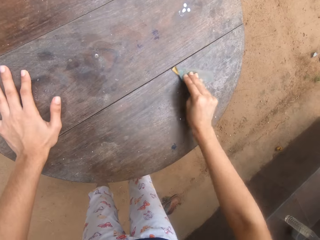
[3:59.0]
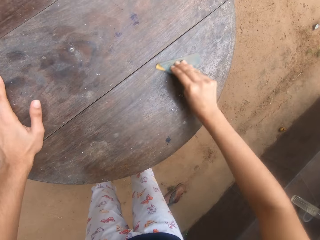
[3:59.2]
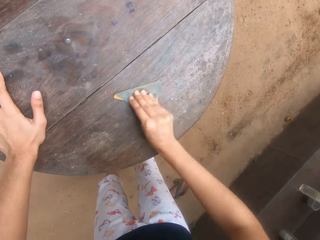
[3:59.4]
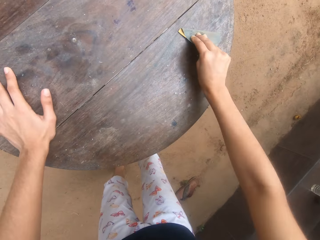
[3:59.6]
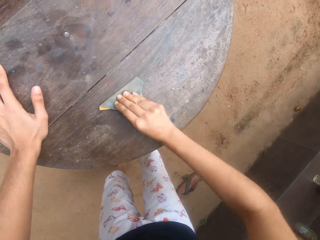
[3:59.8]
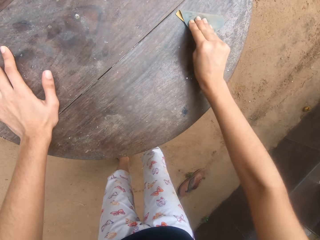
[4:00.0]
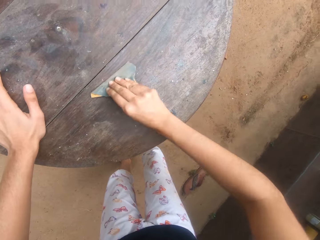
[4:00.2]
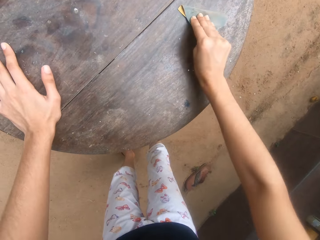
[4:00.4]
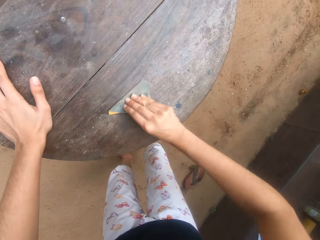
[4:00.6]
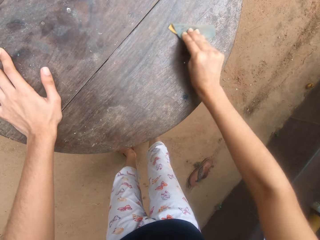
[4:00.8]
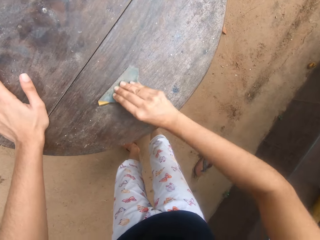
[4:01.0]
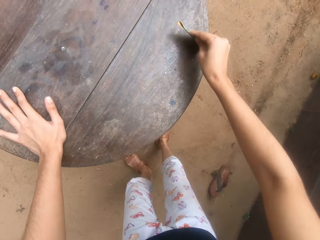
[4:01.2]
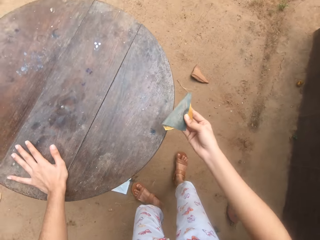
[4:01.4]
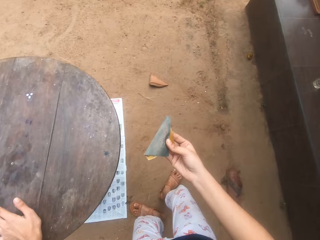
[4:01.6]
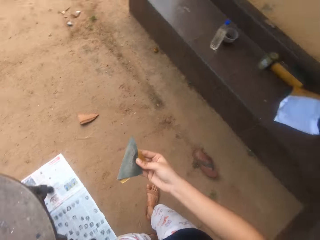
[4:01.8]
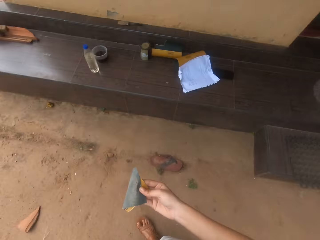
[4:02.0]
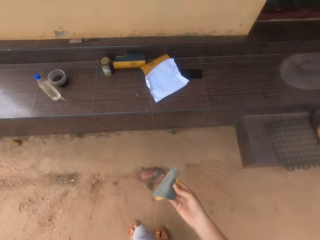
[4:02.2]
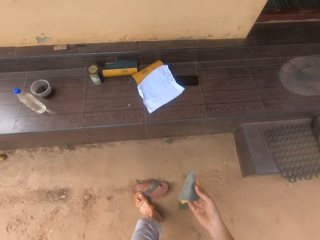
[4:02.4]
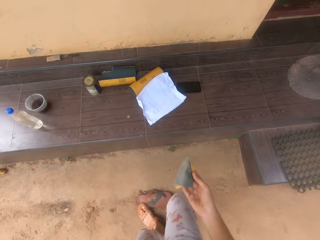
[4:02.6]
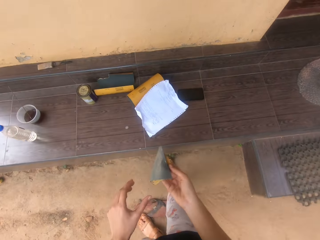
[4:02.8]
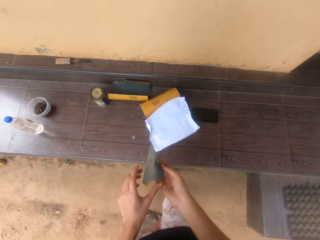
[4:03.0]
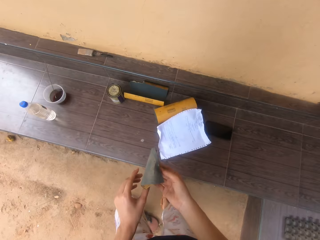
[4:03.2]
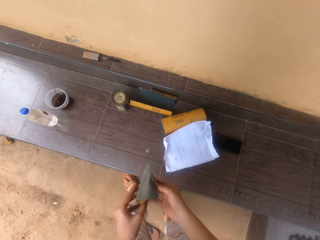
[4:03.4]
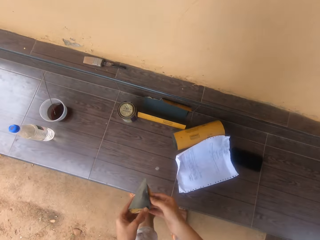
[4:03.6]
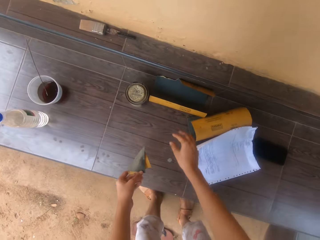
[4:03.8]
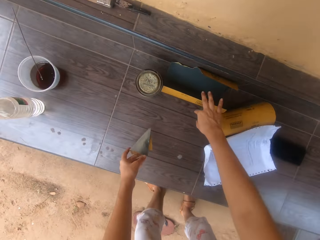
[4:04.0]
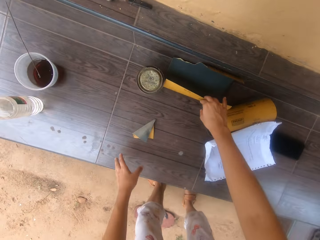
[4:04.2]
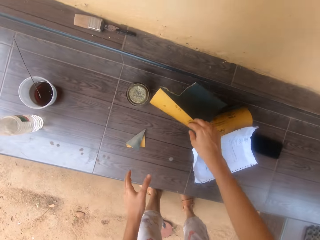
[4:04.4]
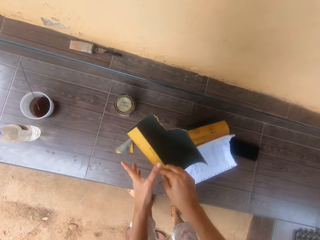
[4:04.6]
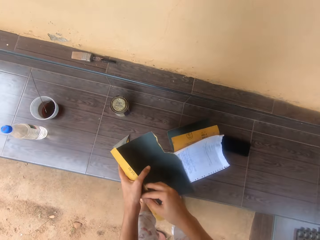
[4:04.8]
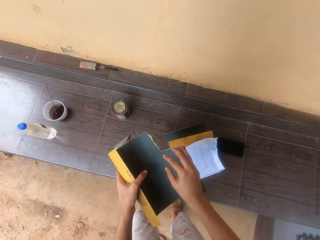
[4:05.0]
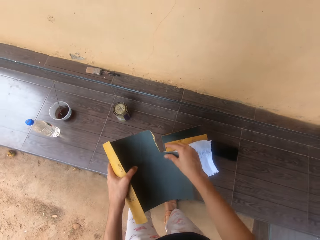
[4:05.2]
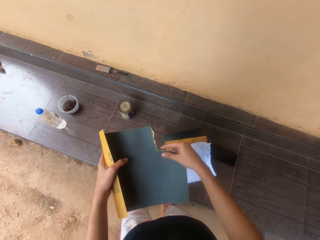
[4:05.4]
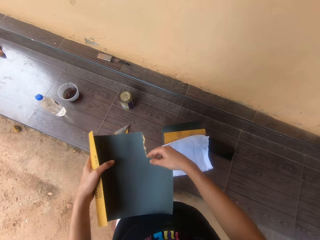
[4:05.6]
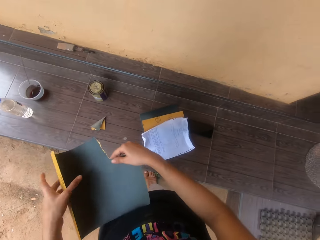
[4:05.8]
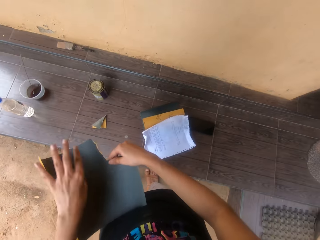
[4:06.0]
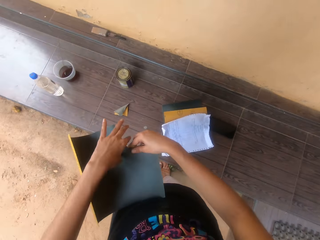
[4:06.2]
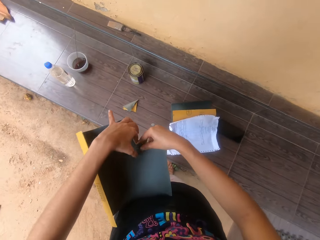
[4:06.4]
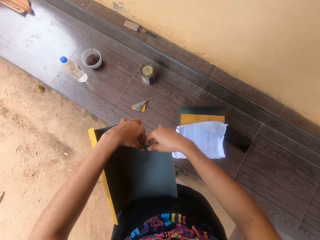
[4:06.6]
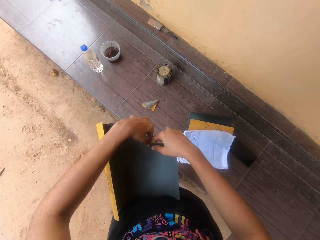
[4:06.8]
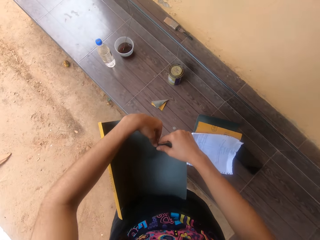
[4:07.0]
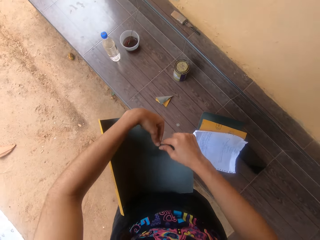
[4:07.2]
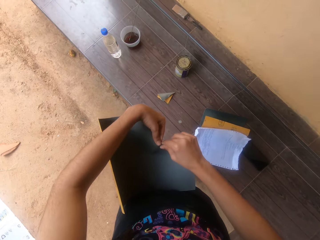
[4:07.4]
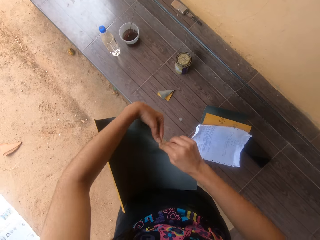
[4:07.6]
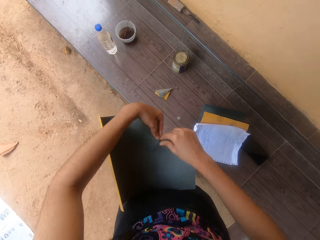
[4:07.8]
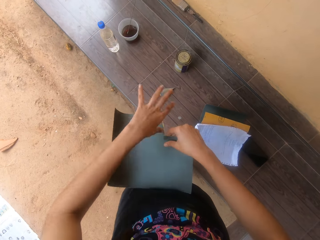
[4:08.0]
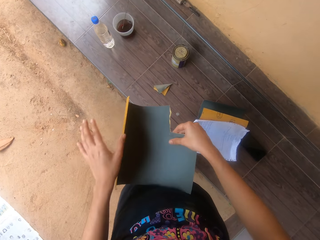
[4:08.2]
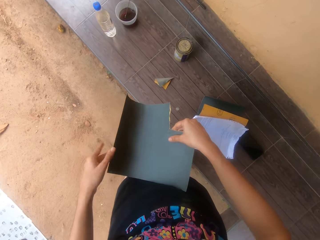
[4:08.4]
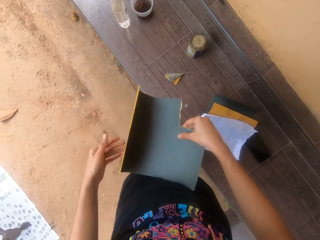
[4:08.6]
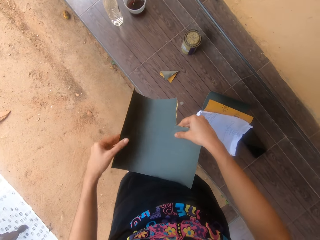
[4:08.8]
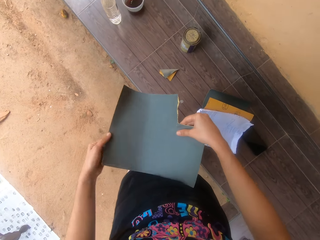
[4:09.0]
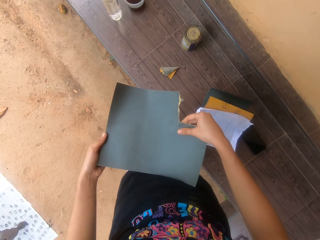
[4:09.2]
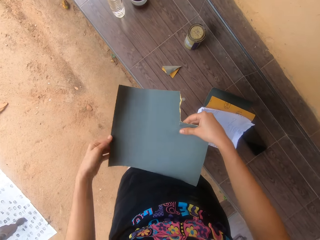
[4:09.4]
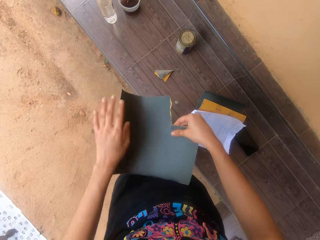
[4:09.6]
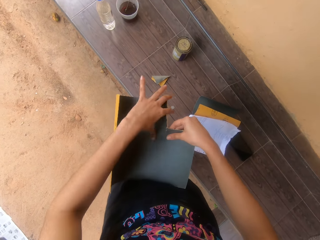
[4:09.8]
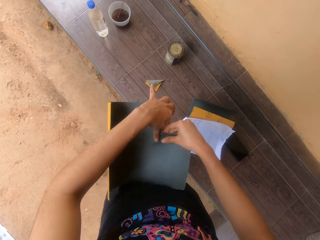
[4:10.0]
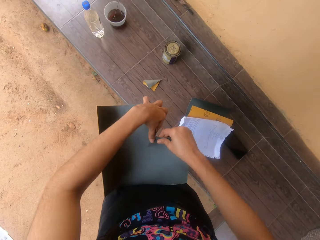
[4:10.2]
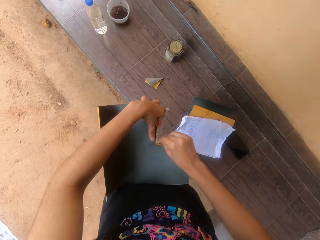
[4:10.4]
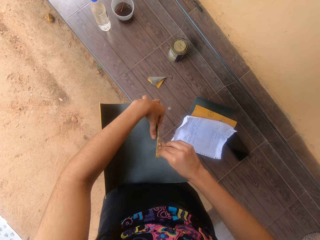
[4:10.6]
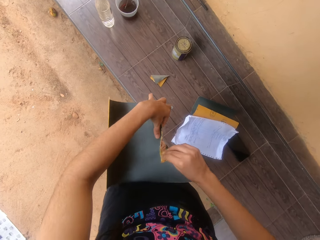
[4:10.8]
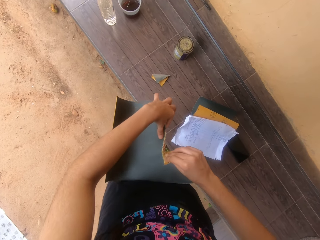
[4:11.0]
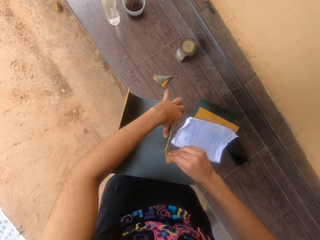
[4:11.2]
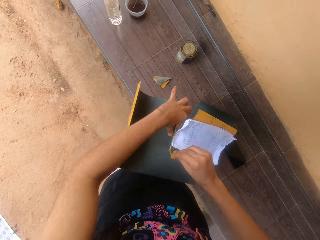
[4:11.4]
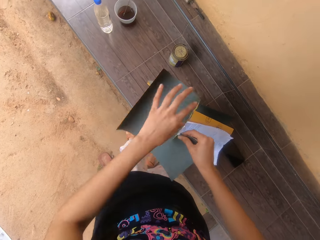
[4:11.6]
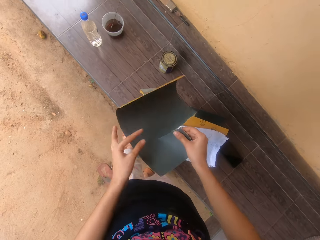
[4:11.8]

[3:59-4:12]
The camera wearer walks around. They bend. They pick another sandpaper. They tear the sandpaper. They cut a small piece of the sandpaper.

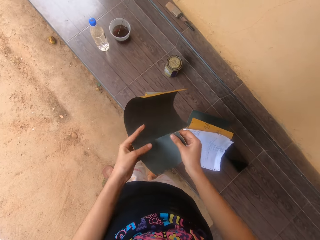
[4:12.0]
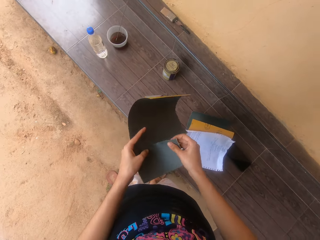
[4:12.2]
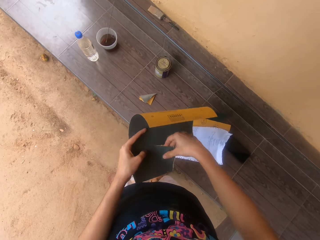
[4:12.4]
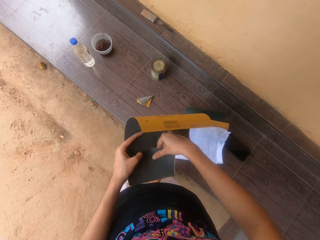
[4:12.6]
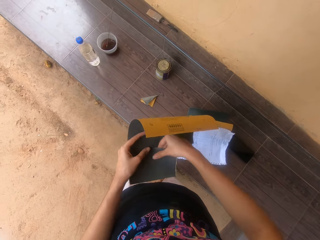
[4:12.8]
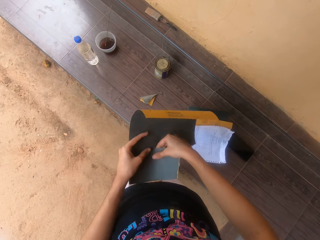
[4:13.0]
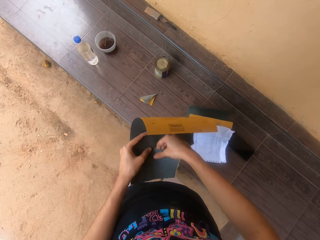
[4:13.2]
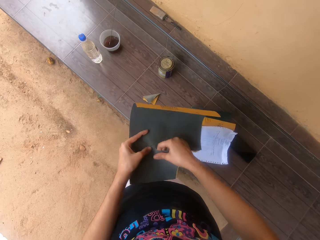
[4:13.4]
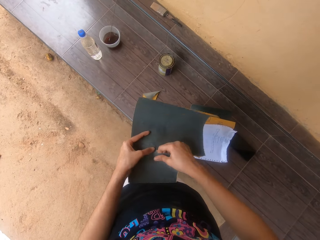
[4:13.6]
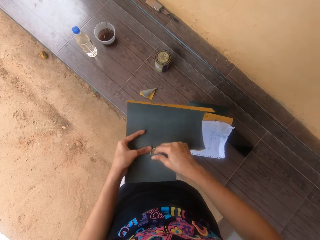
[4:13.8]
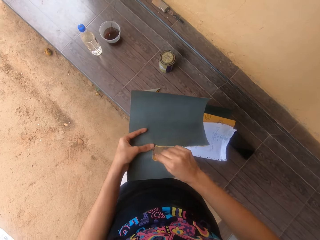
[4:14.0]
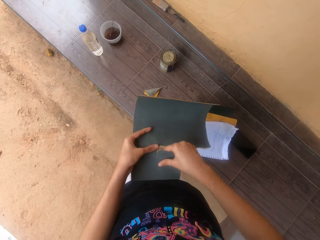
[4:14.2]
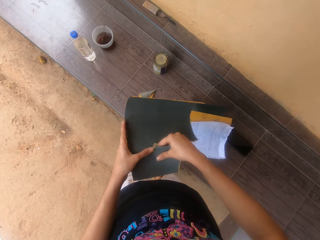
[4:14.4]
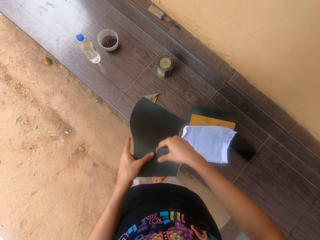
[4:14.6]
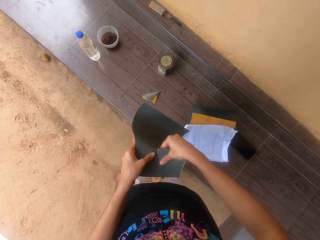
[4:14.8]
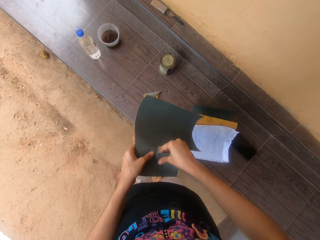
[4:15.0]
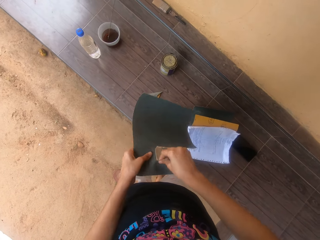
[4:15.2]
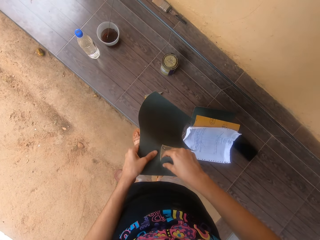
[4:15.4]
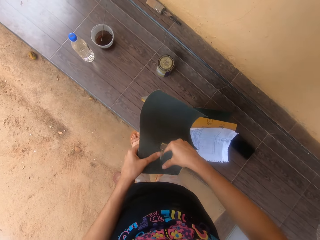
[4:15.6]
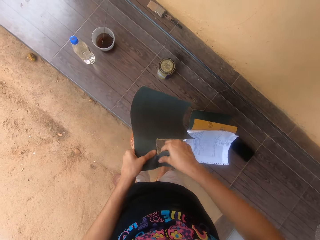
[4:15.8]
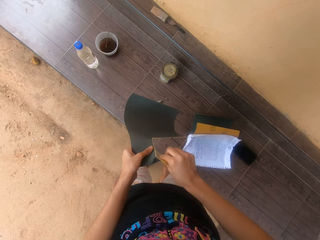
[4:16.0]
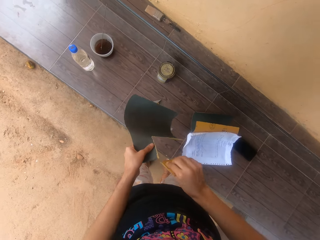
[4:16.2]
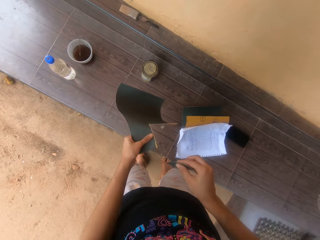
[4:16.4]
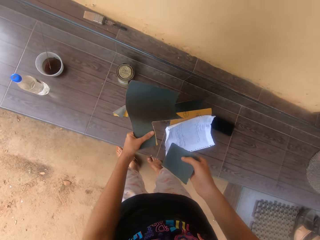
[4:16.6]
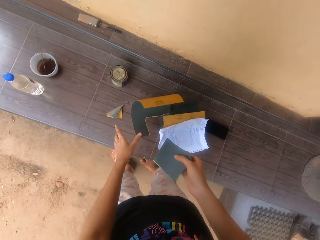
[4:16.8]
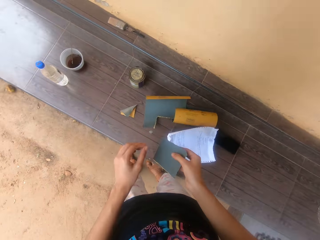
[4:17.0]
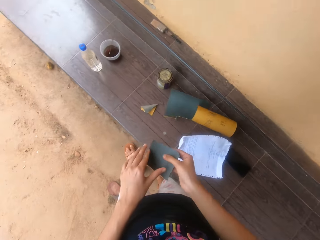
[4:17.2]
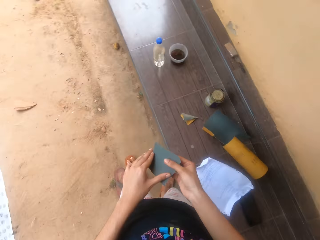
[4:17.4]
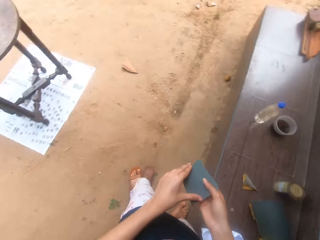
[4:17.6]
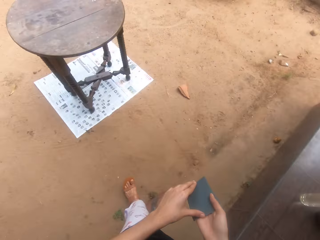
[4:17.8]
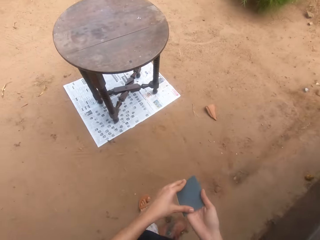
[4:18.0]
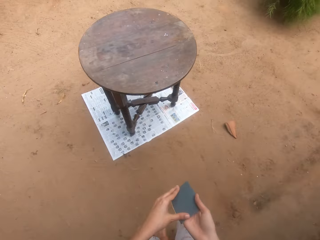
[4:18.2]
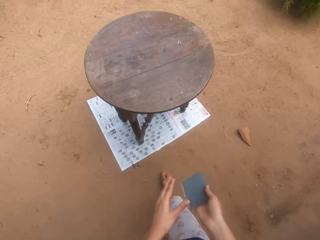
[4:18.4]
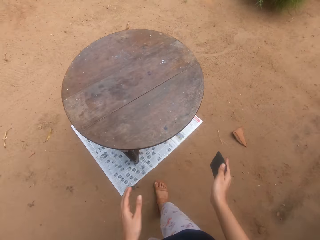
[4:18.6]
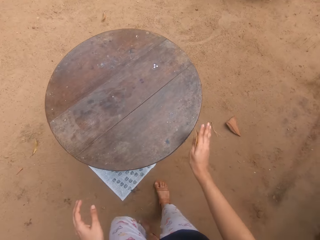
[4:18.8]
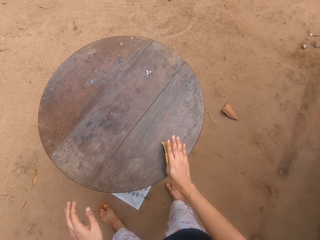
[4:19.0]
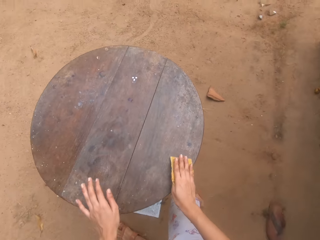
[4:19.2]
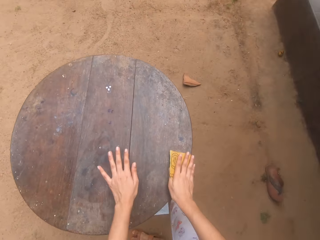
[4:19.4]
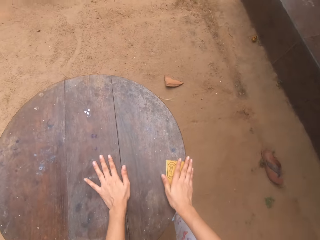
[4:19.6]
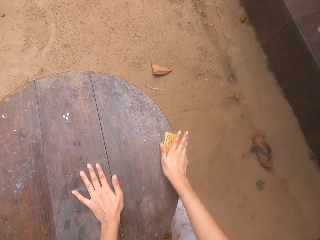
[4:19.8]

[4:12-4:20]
The camera wearer drops the piece of sandpaper. They take the sandpaper, walk around, and sand the table with the sandpaper.
